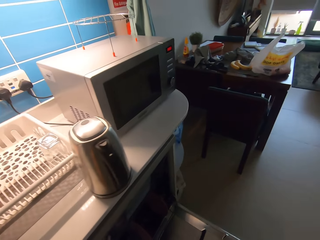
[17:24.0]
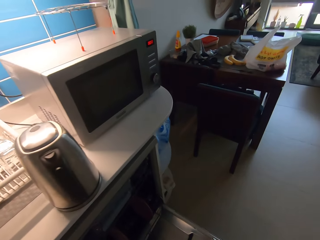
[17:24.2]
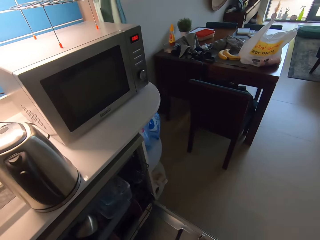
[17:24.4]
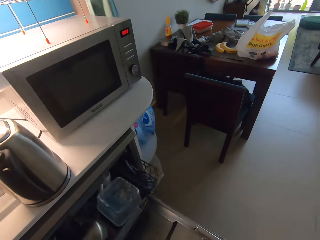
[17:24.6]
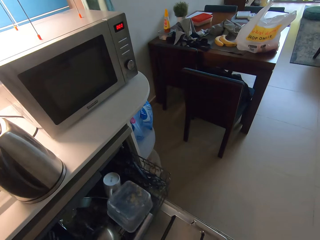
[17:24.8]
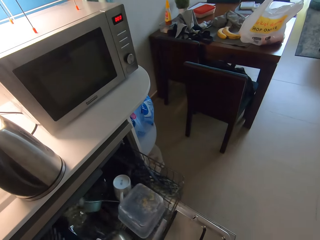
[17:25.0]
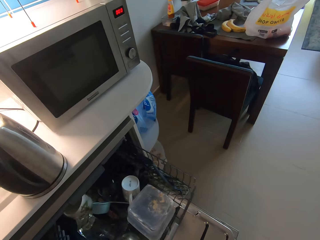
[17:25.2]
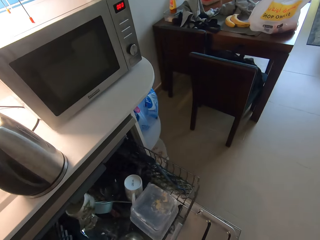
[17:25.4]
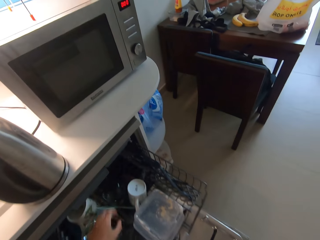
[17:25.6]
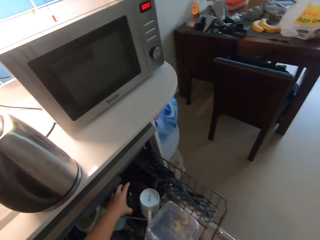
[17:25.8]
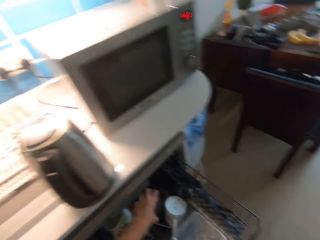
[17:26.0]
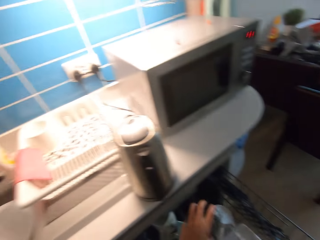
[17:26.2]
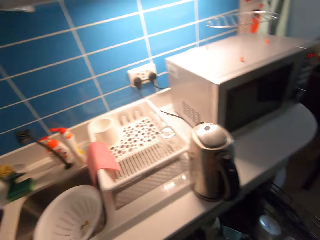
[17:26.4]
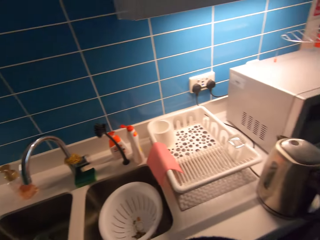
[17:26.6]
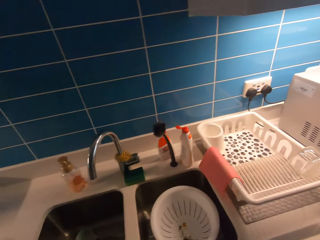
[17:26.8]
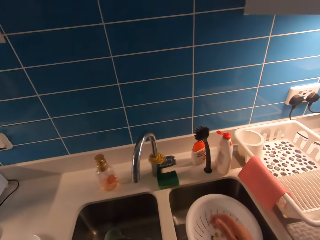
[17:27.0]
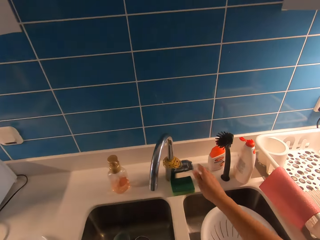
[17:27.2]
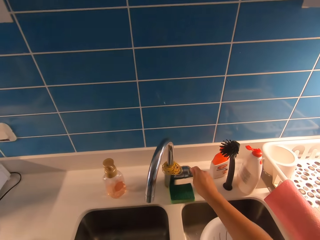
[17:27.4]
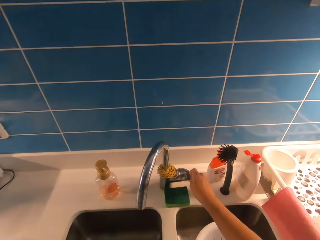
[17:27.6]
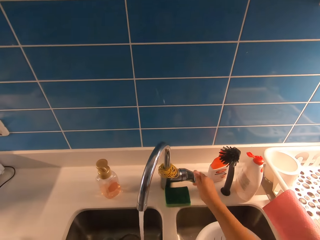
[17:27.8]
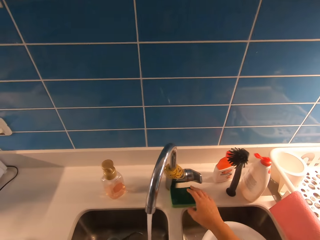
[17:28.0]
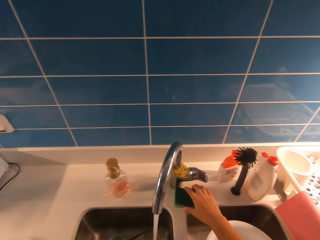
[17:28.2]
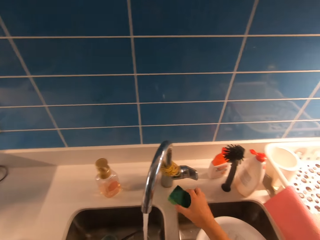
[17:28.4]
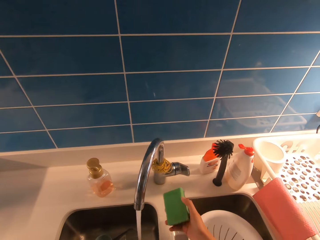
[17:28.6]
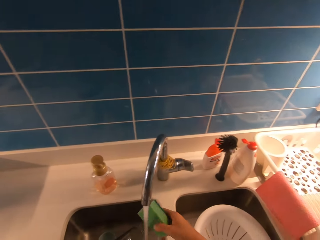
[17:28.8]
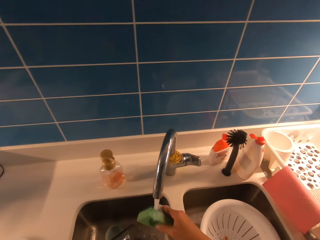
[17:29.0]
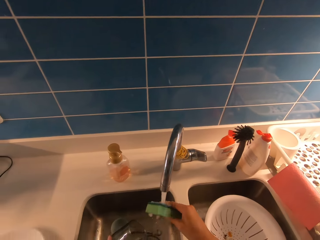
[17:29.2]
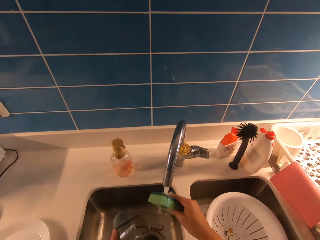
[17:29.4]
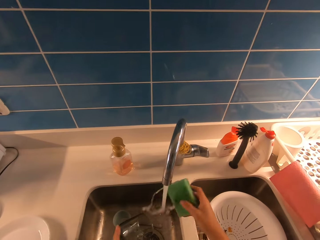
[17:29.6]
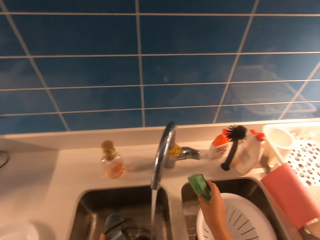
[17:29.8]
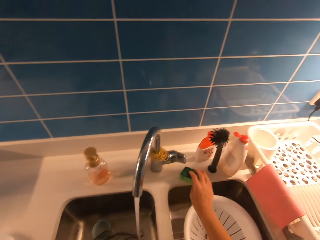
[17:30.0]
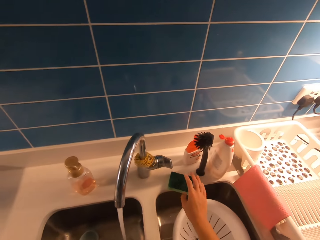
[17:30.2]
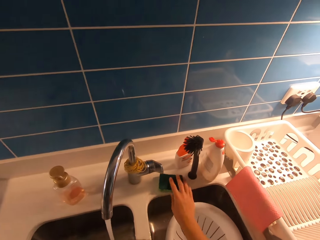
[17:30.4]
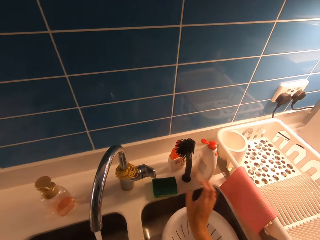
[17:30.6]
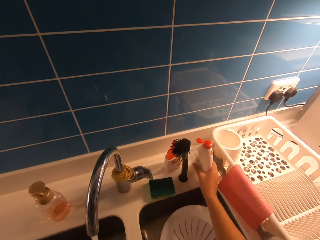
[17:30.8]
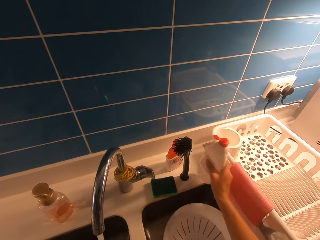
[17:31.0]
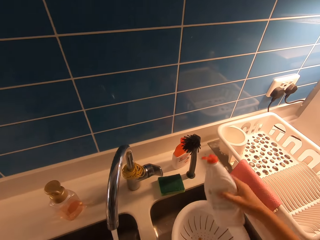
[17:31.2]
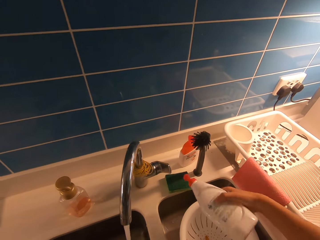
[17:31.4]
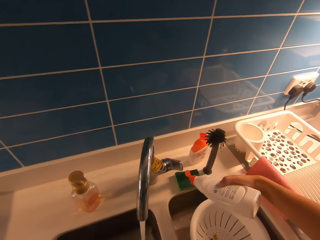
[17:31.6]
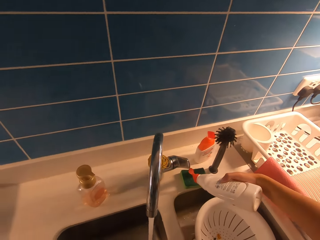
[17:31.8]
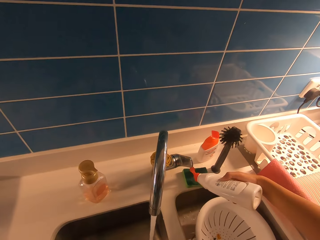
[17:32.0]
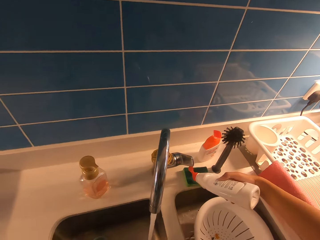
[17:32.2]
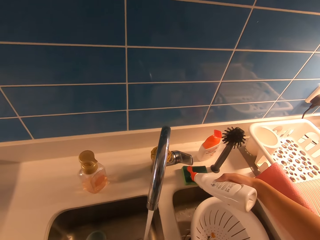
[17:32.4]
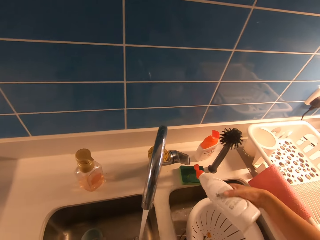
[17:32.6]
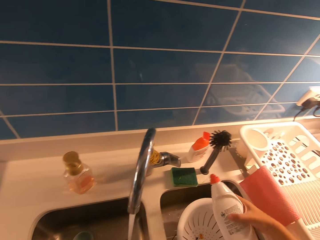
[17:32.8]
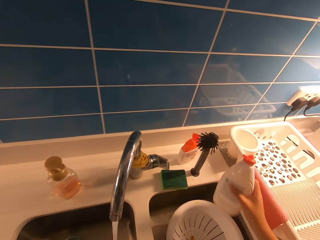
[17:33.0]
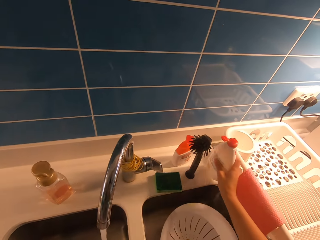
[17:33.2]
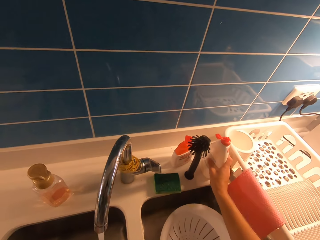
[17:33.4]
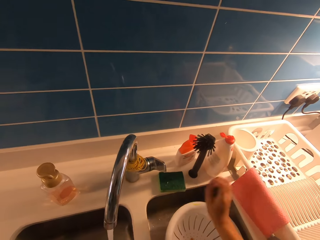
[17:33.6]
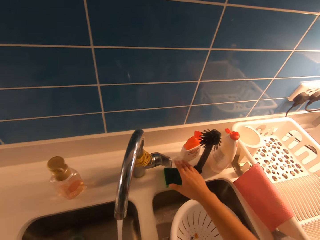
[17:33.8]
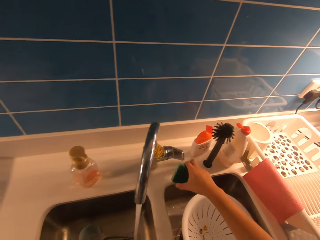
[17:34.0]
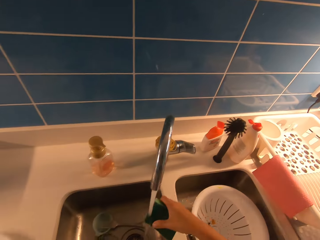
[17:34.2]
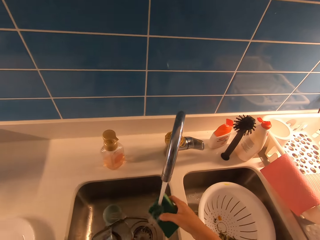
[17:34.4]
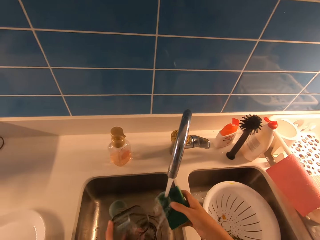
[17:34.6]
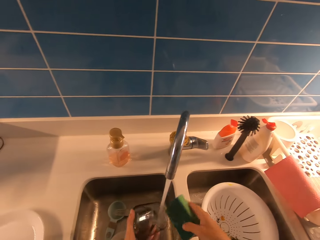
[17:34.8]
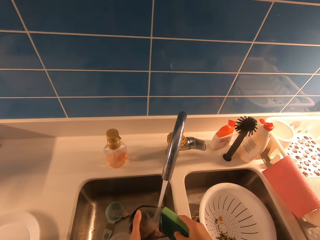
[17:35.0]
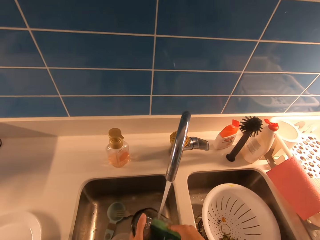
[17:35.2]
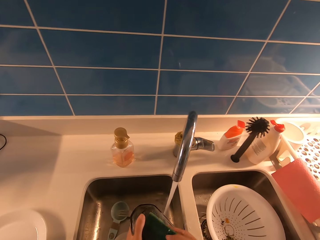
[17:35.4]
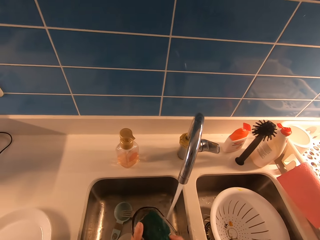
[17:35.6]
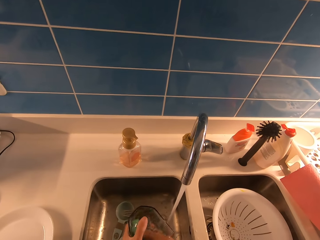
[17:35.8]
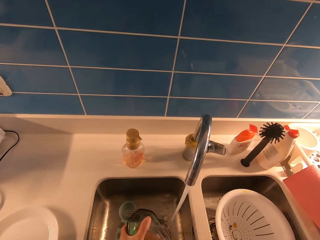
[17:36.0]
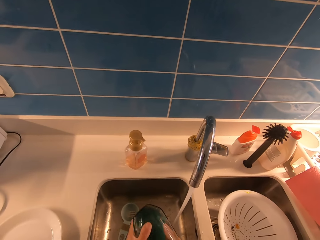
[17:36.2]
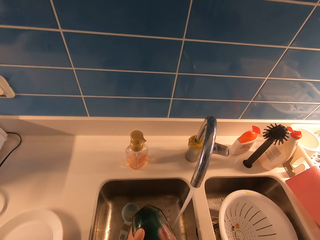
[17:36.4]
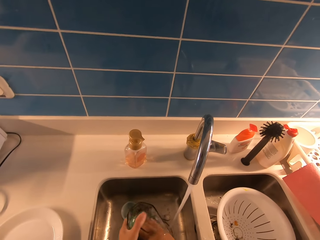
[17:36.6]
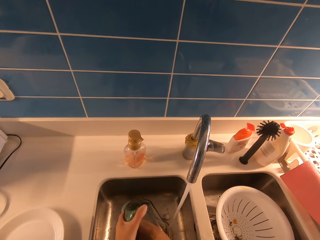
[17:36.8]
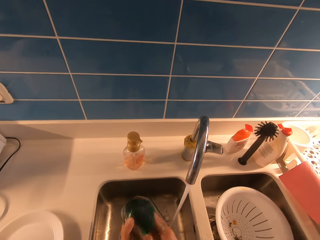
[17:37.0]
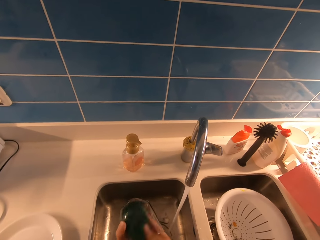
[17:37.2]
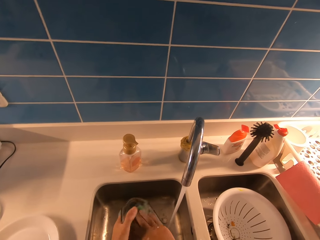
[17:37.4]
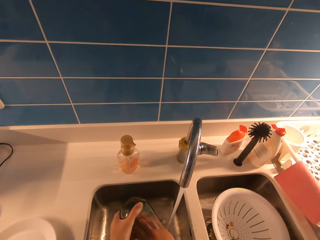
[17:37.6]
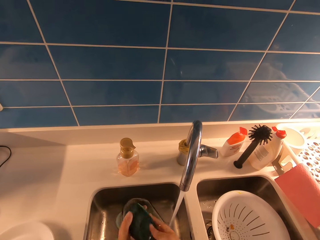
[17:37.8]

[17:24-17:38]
The camera wearer pulls out the tray of the dishwasher. They pick up a cup from the dishwasher. They walk to the sink. They turn the tap on. They pick up the super bright or sponge from the sink. They dip the super bright in water. They put the super bright on the sink. They pick up the container of soap from the sink. They put the soap on the super bright. They put the container of soap on the sink. They pick up the super bright from the sink. They put the sponge in water. They put the glass cup in water. They wash the glass cup using the sponge.

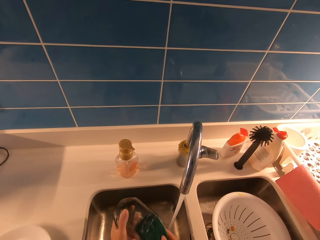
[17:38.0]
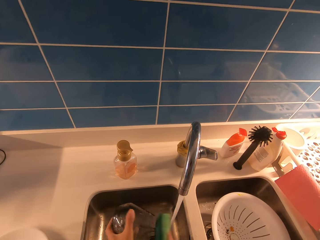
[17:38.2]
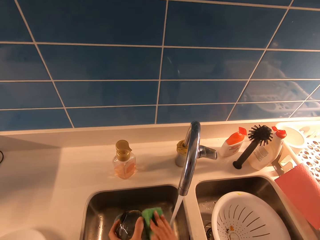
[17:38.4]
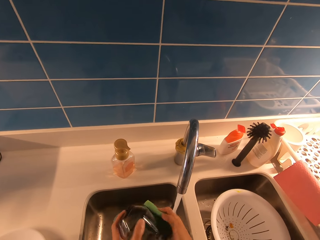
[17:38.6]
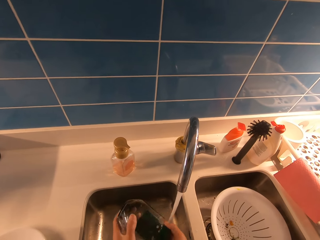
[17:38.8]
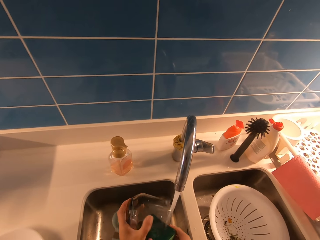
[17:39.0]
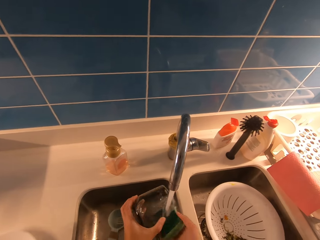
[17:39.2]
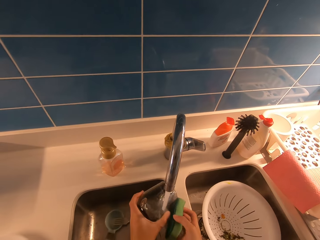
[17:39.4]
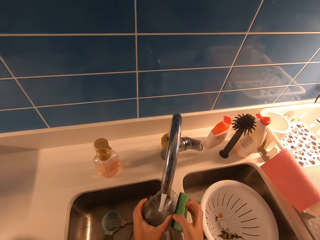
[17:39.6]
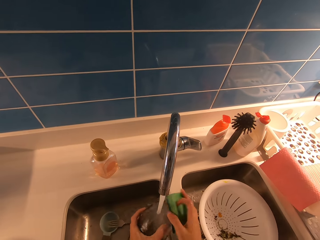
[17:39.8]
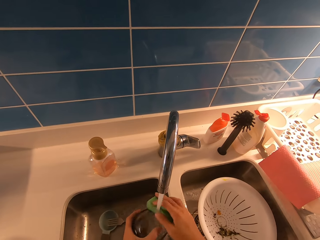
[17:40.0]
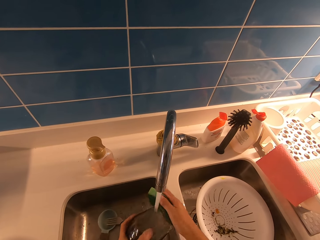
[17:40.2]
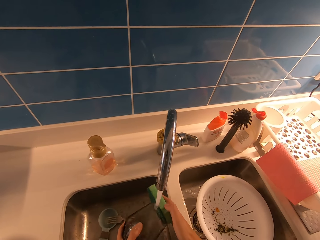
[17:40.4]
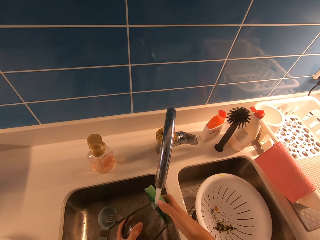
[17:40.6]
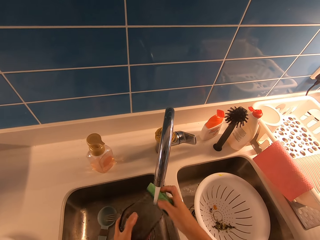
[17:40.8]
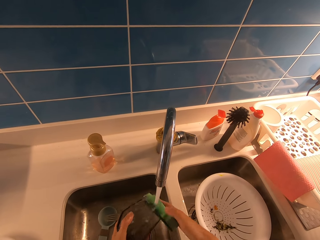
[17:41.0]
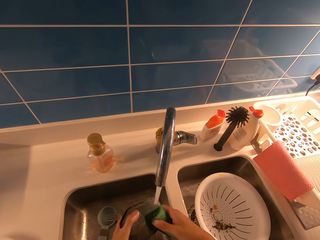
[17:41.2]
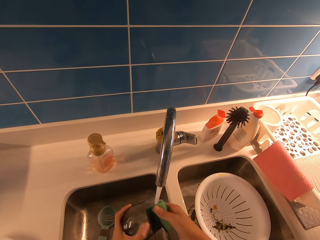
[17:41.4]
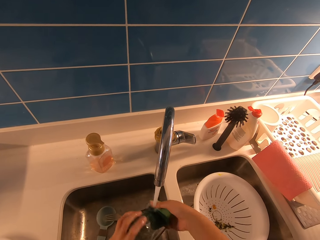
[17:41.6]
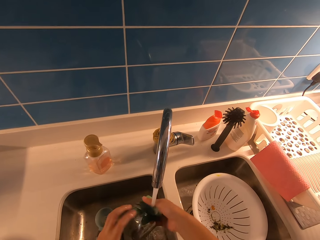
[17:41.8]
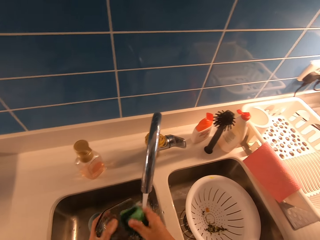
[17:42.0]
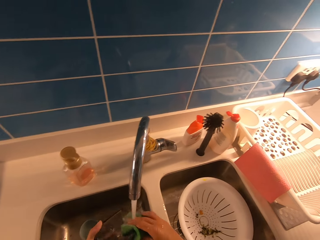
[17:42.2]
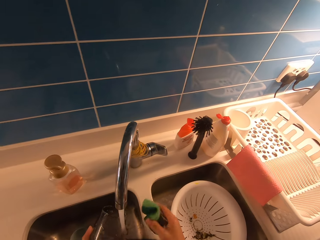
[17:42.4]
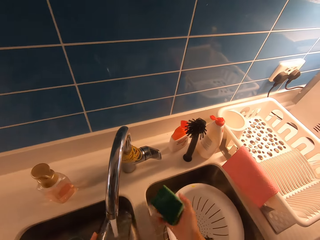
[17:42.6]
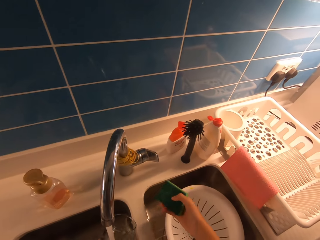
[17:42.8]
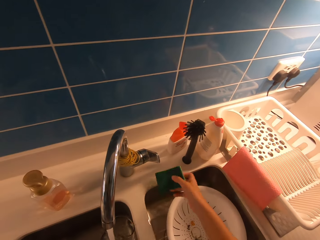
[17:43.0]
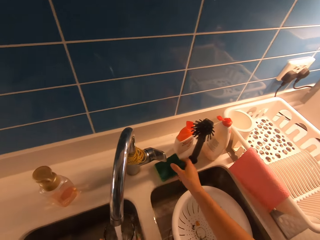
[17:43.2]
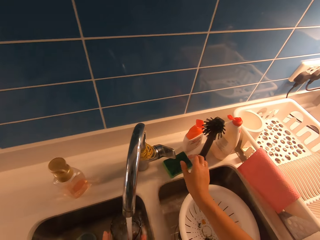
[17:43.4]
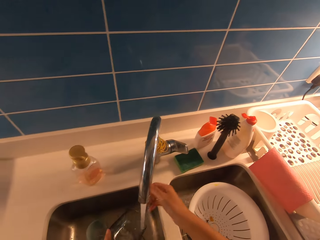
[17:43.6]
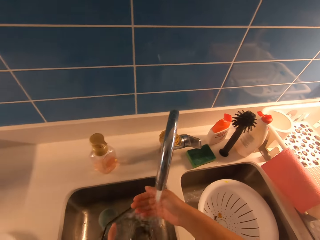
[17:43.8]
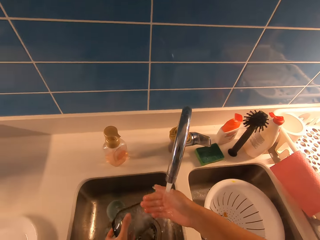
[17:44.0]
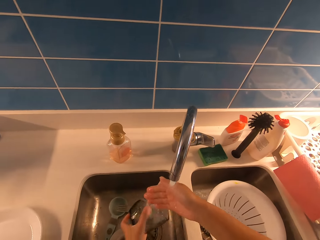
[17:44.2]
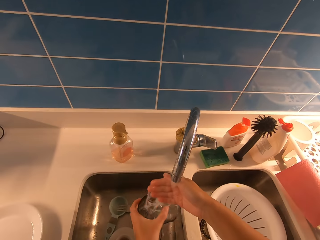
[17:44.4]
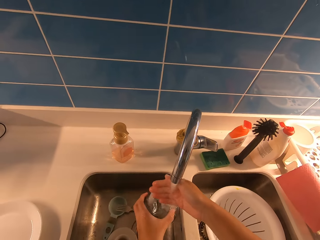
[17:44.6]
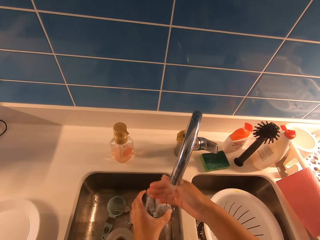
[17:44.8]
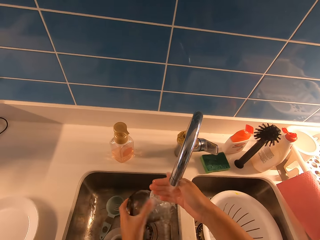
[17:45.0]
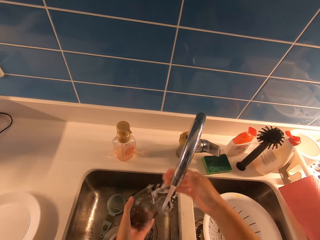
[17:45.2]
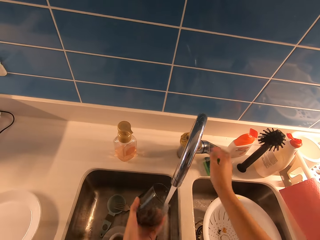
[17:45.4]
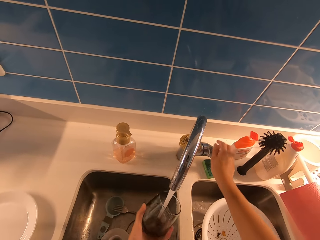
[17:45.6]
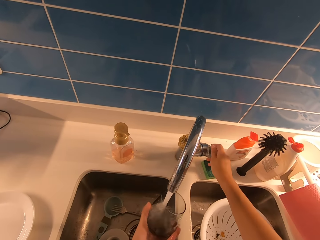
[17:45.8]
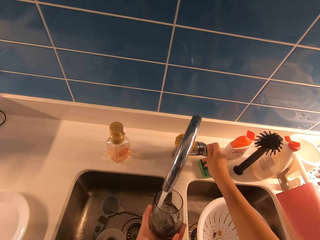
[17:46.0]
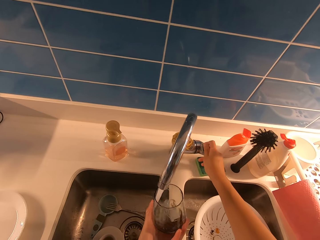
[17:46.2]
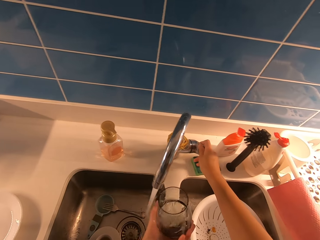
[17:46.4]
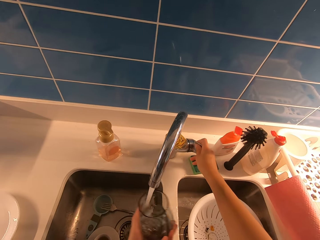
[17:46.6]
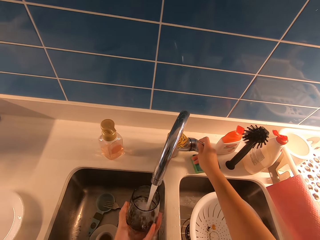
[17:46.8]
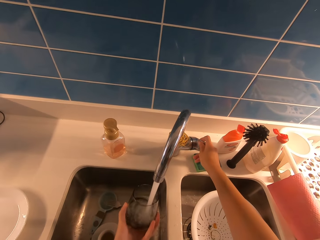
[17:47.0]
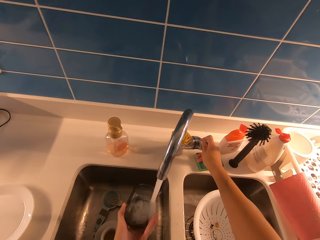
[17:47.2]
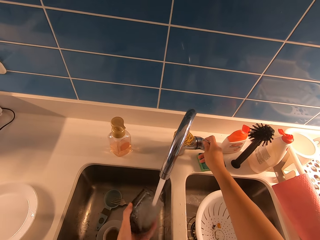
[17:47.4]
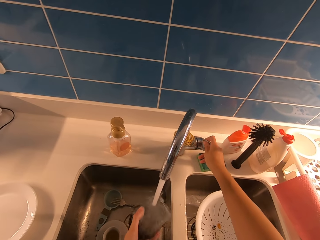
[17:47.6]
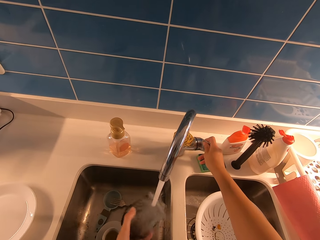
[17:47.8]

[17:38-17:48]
The camera wearer washes the glass cup with the sponge and water. They drop the sponge on the kitchen countertop. They rinse the cup with water.
